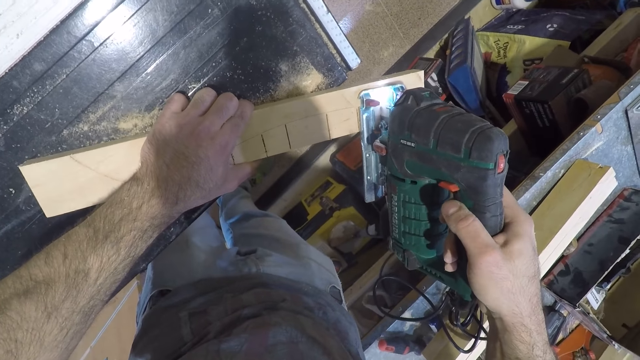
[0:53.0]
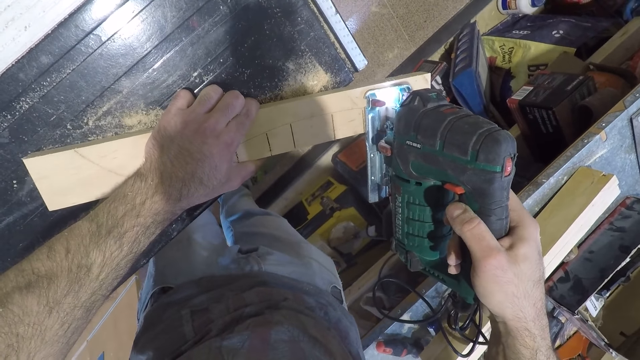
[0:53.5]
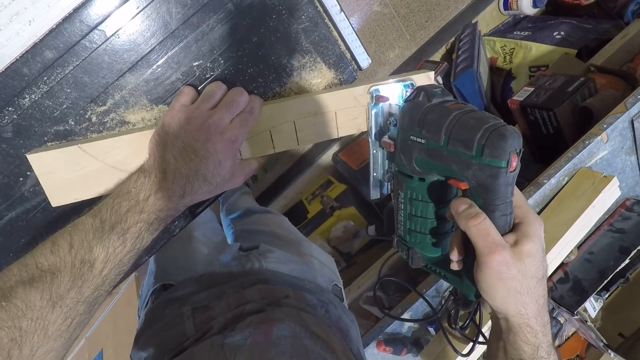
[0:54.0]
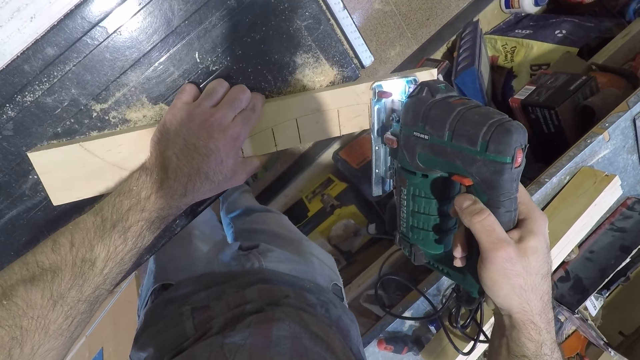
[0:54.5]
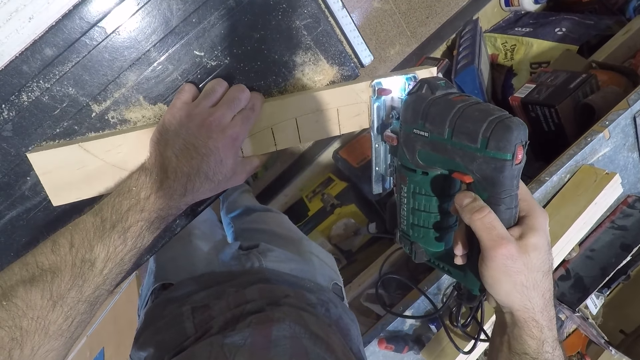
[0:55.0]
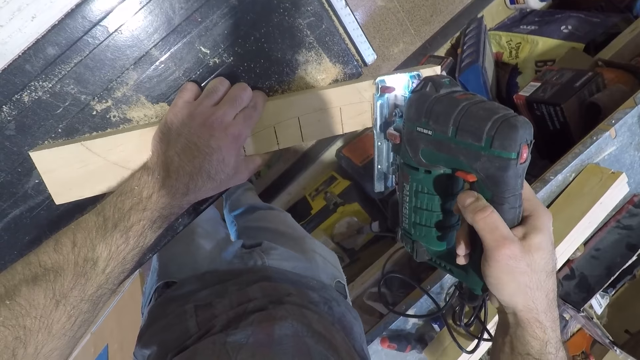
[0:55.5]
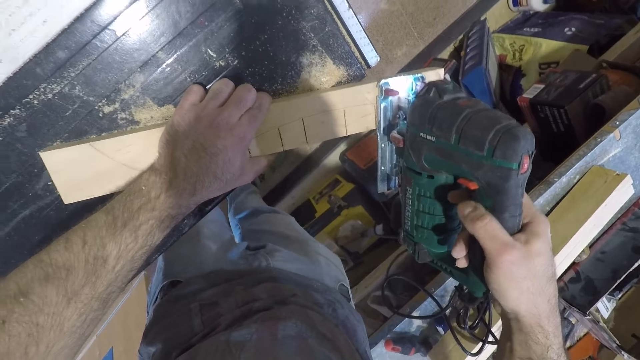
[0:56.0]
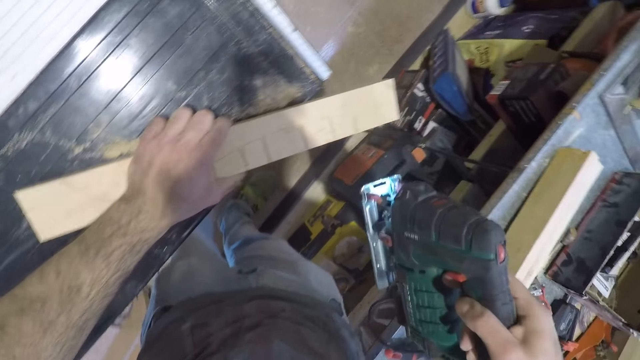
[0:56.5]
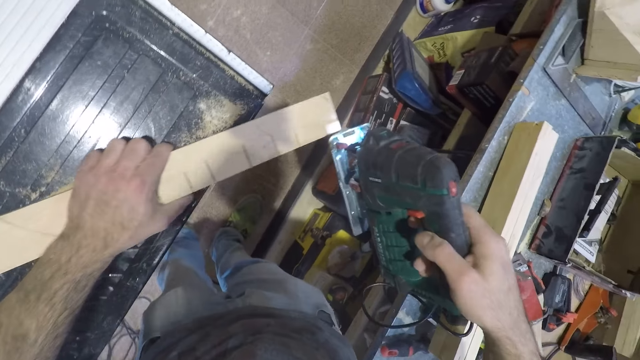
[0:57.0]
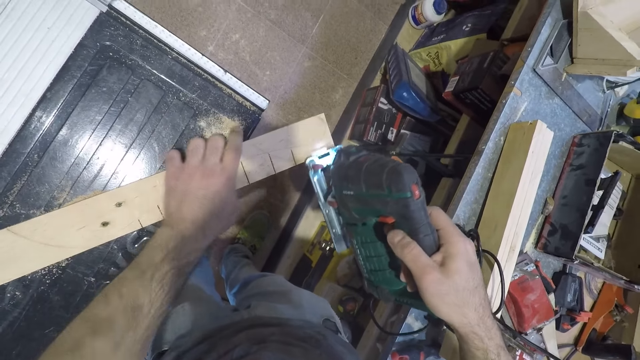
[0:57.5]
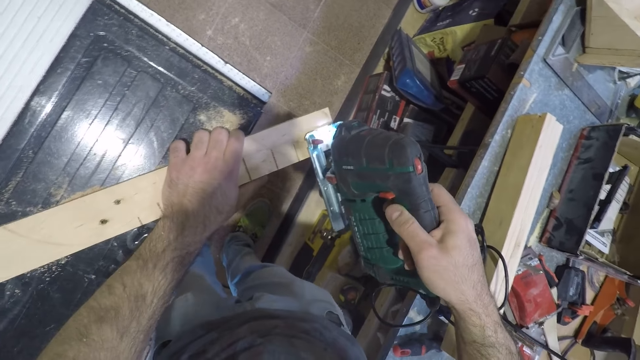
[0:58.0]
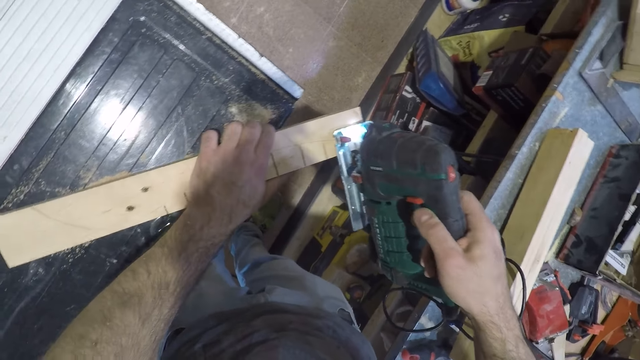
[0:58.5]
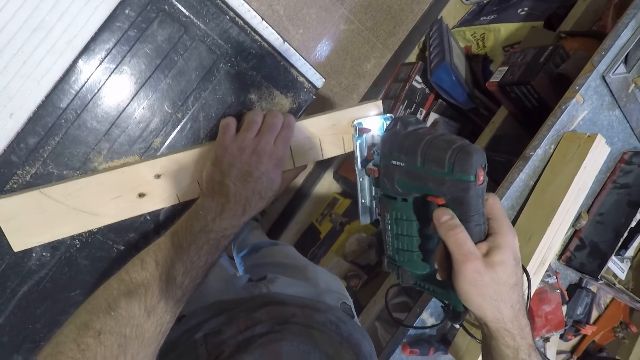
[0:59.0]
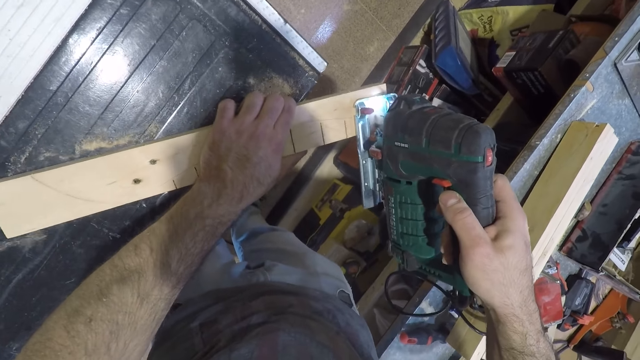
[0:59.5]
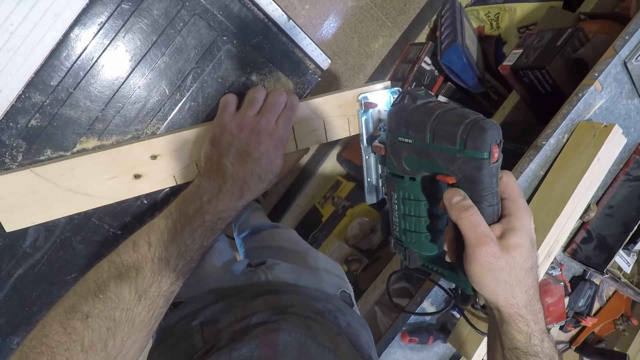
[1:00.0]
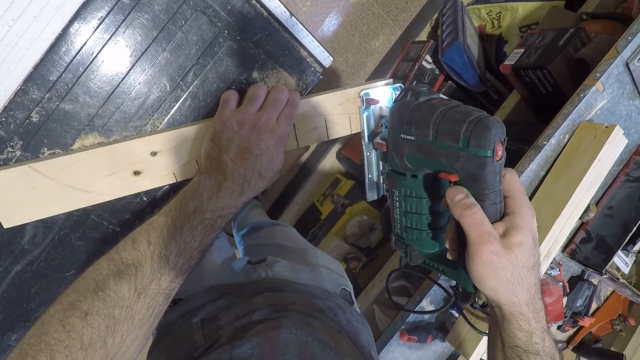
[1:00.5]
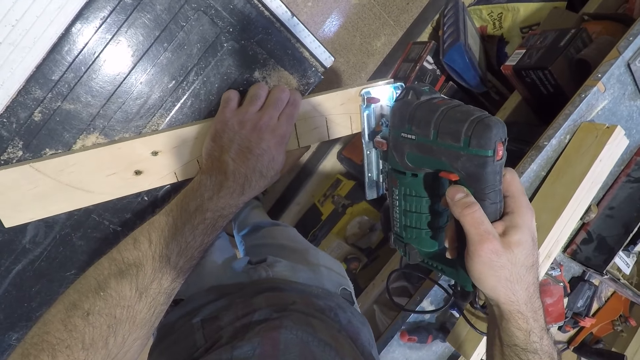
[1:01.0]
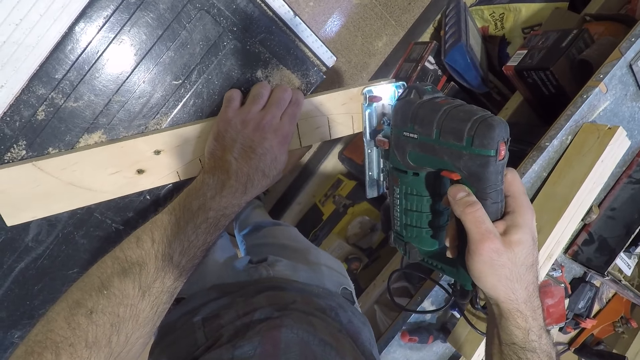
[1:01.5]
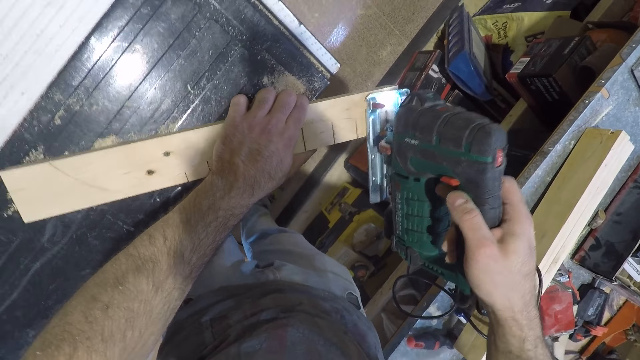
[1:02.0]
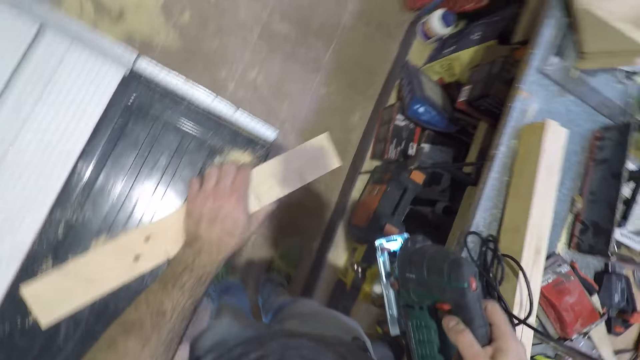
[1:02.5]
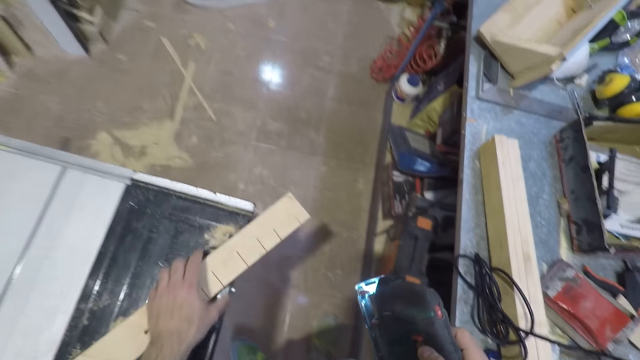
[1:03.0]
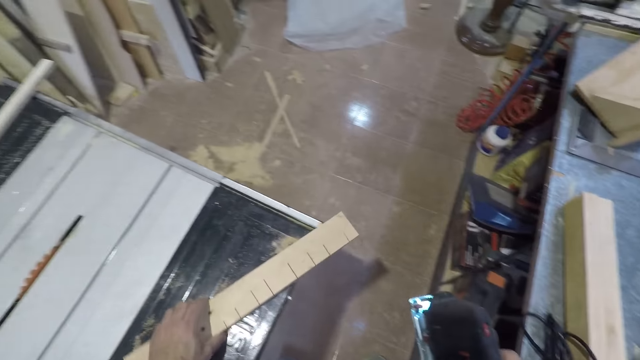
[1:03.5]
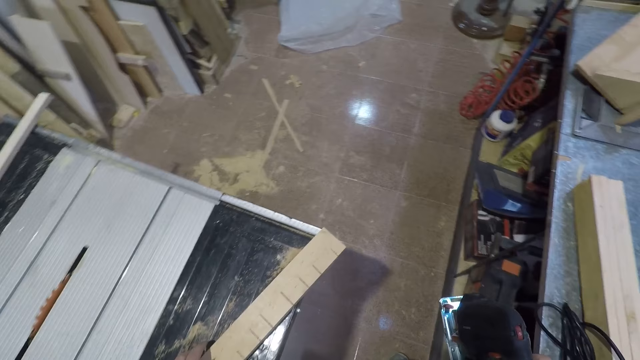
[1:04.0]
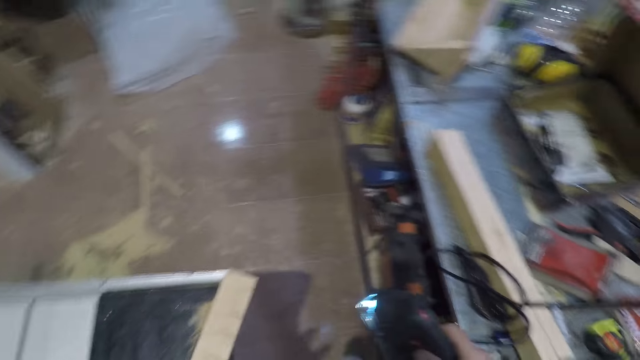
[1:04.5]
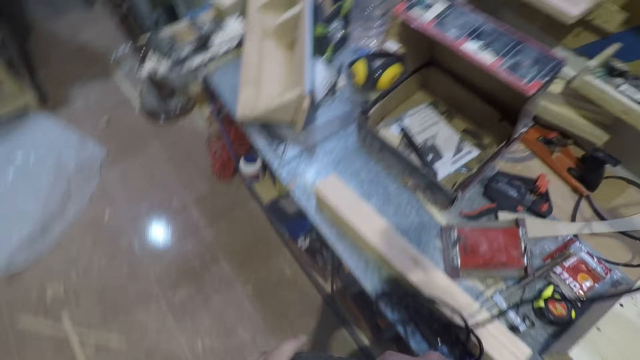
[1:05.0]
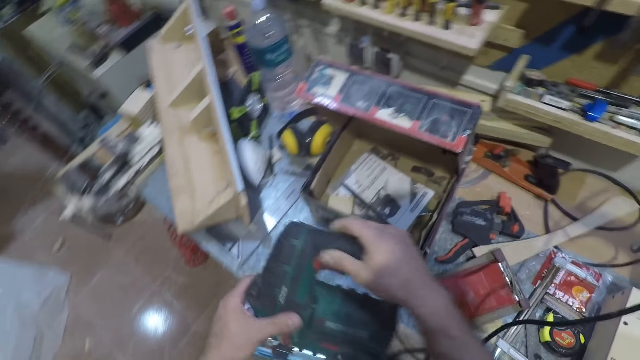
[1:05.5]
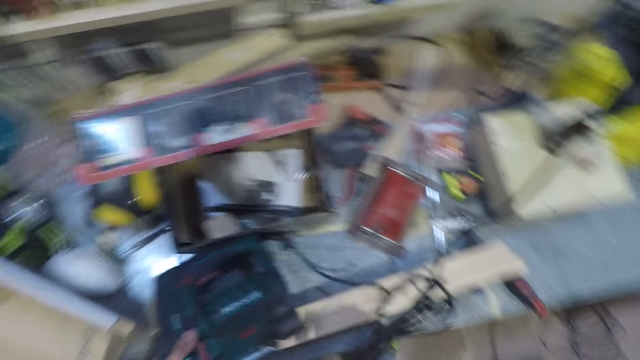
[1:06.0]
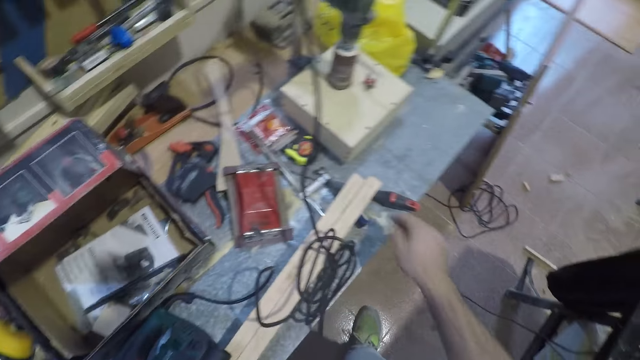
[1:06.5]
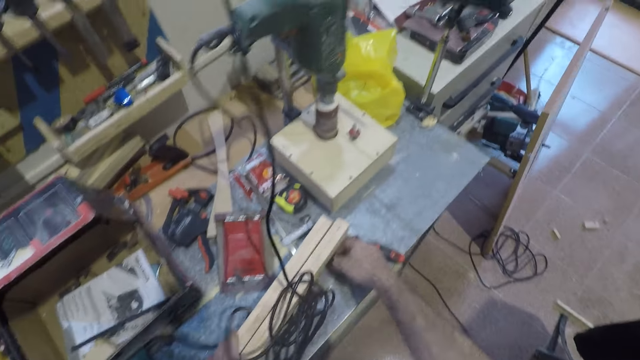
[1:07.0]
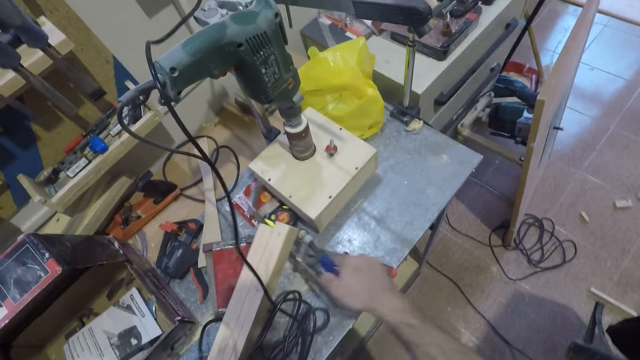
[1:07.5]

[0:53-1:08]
The camera wearer stops cutting the wood with the jigsaw. They cut the wood with the jigsaw. They stop cutting the wood with the jigsaw. They adjust the wood on the work bench. They pull the wood aside. They turn to the tool table. They put the jigsaw on the tool table. They pick up a G clamp from the tool table.

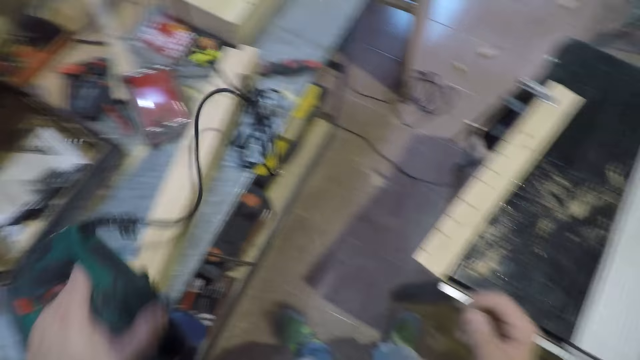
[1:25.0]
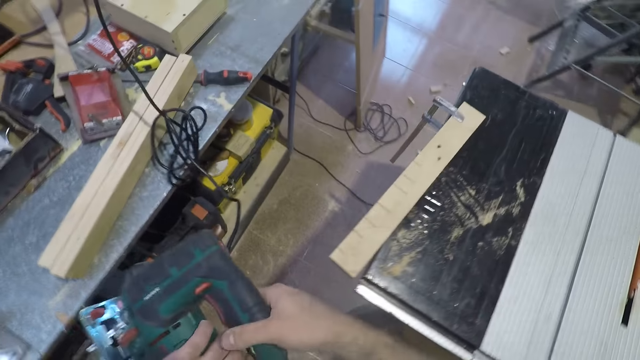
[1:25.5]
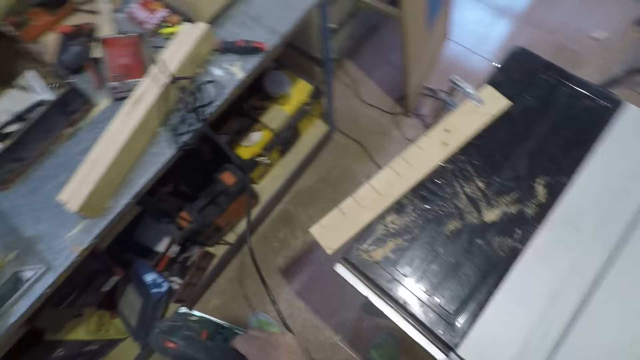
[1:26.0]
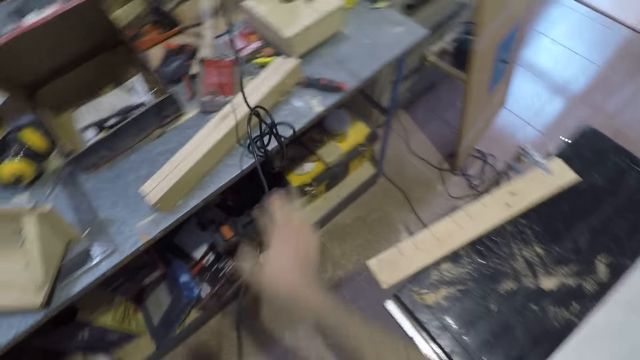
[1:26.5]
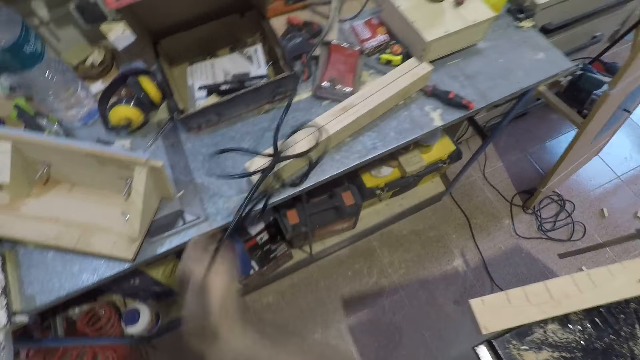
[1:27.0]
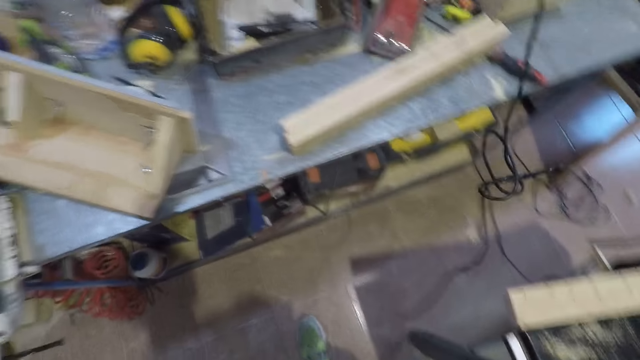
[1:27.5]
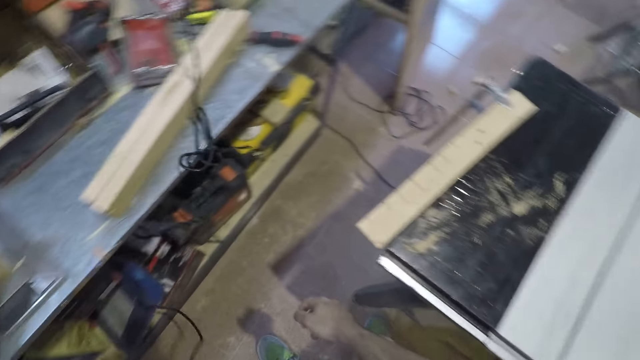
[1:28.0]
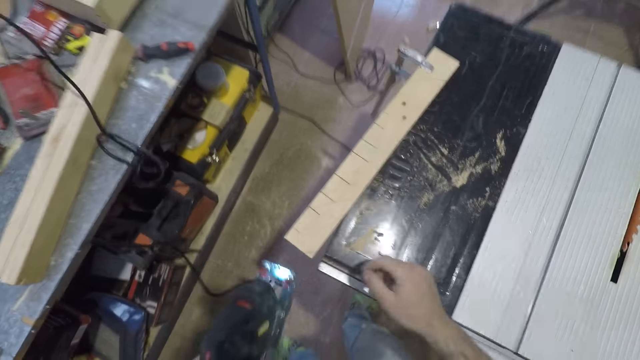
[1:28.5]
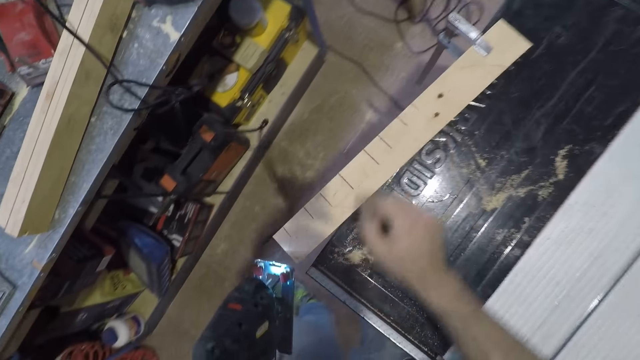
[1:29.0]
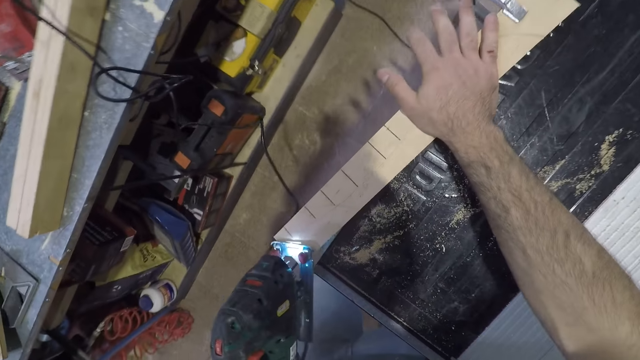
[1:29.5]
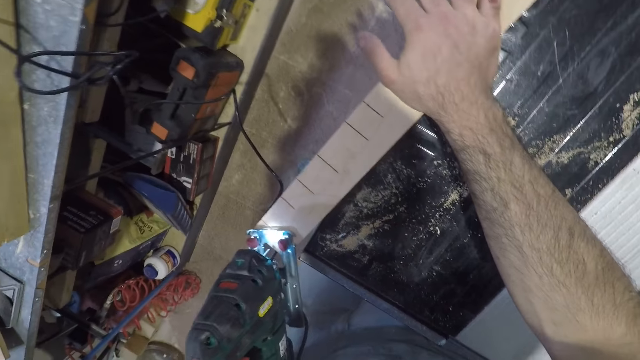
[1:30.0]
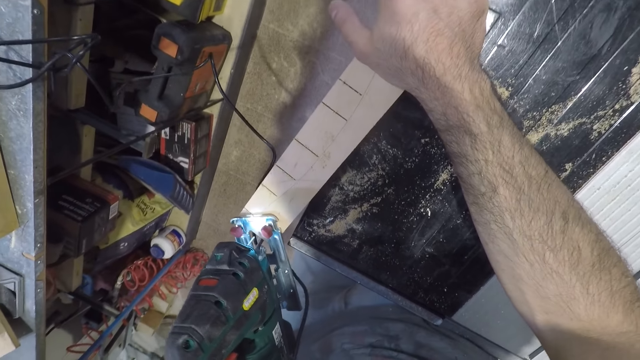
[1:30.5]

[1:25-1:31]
The camera wearer untangles the wood cutter cable. They pull the jigsaw's wire. They hold the wood on the table. They cut the wood with the jigsaw.
